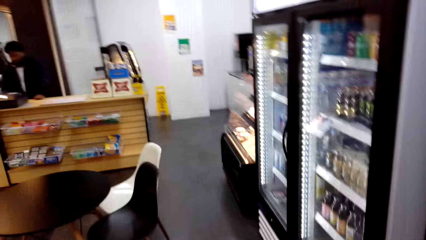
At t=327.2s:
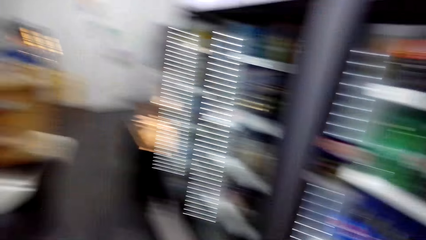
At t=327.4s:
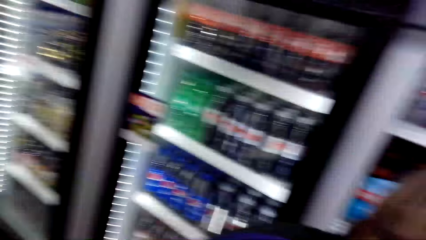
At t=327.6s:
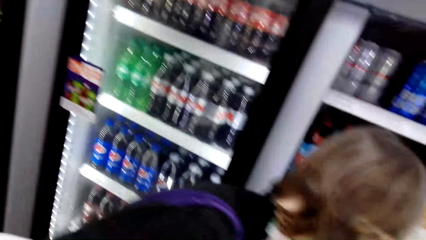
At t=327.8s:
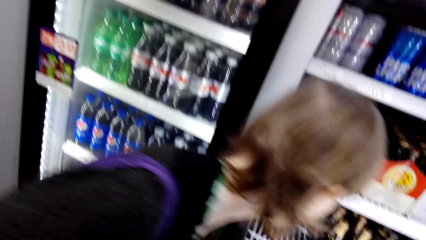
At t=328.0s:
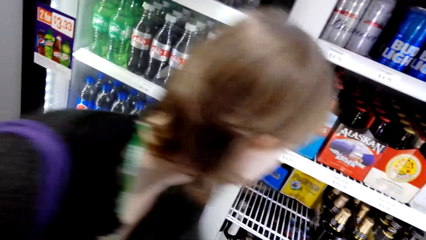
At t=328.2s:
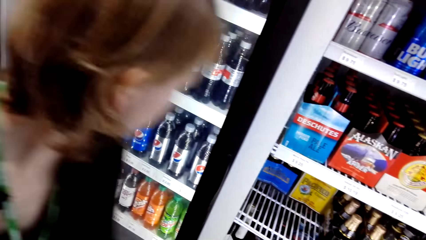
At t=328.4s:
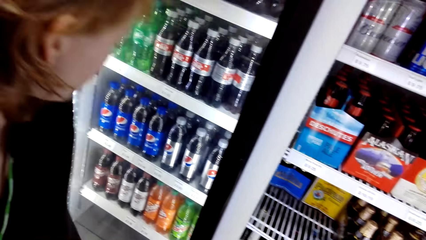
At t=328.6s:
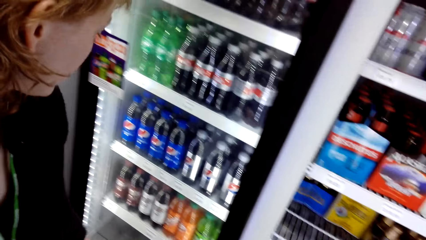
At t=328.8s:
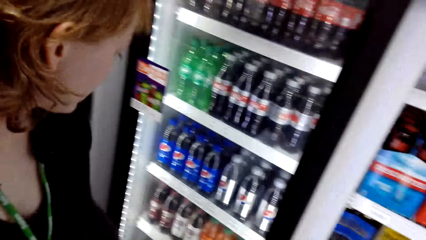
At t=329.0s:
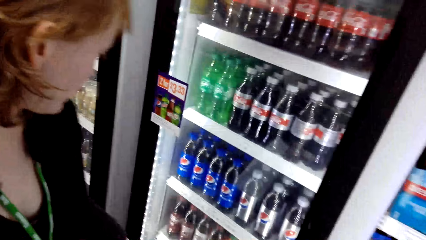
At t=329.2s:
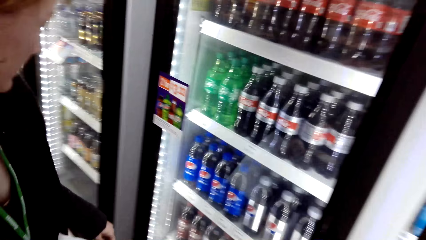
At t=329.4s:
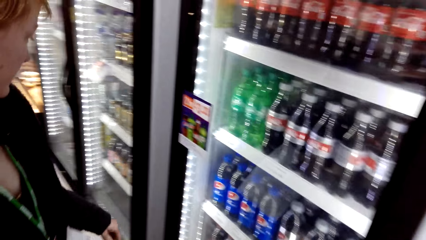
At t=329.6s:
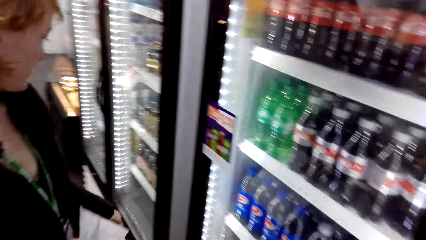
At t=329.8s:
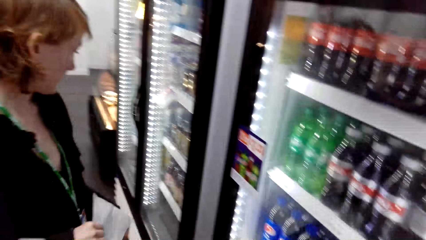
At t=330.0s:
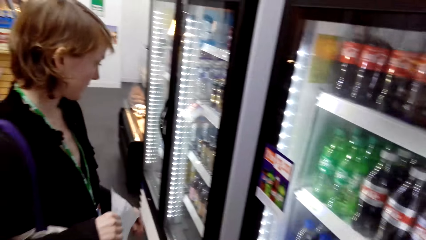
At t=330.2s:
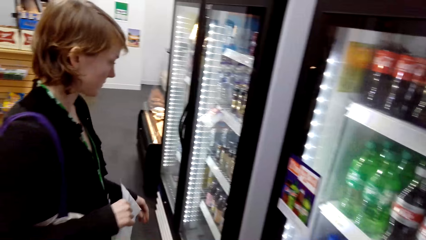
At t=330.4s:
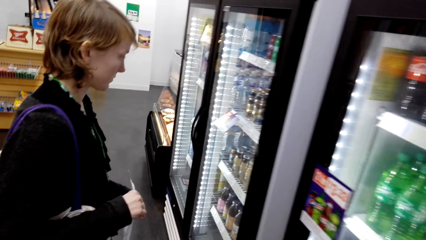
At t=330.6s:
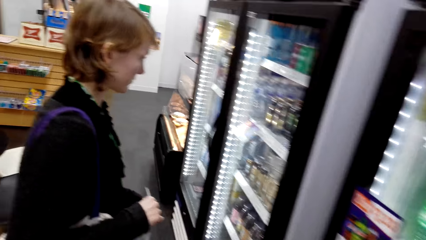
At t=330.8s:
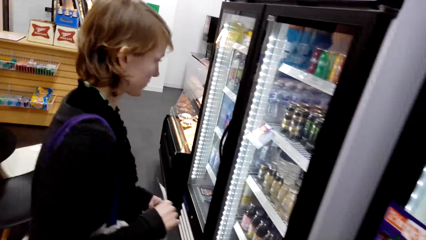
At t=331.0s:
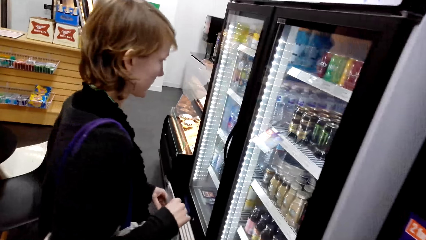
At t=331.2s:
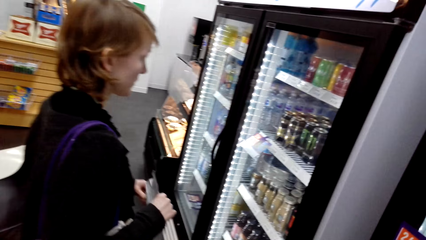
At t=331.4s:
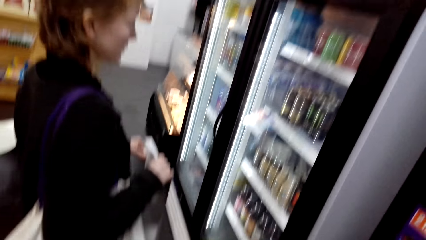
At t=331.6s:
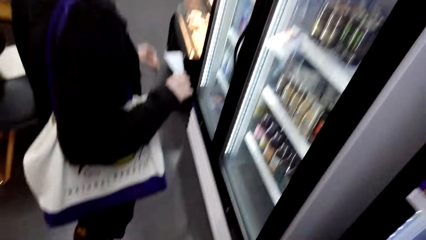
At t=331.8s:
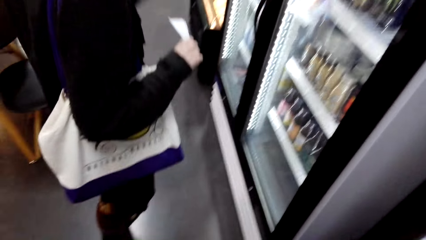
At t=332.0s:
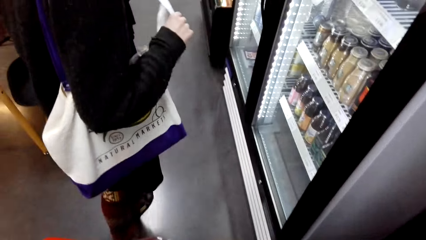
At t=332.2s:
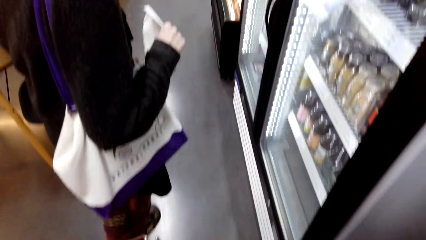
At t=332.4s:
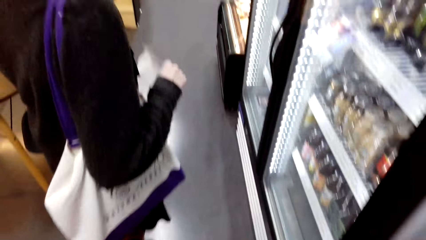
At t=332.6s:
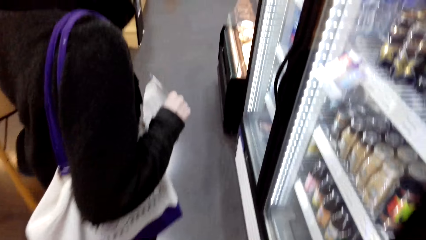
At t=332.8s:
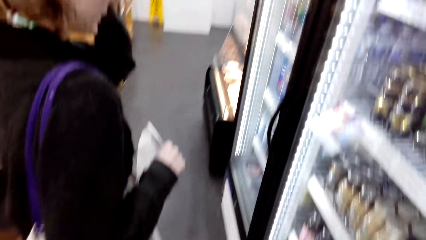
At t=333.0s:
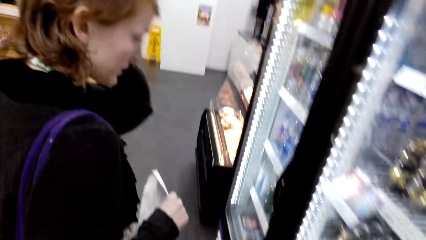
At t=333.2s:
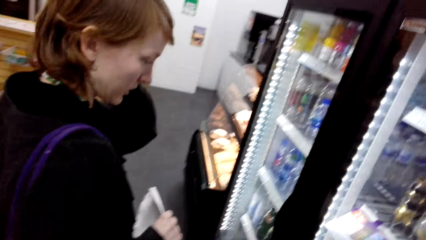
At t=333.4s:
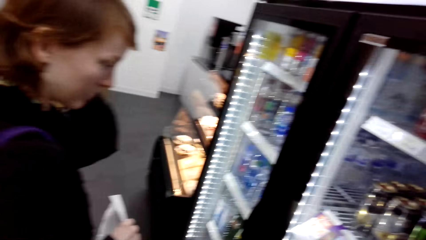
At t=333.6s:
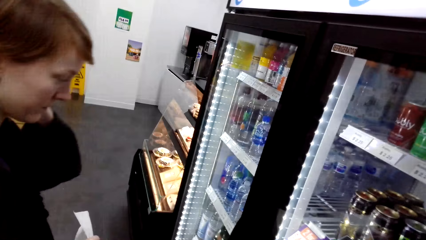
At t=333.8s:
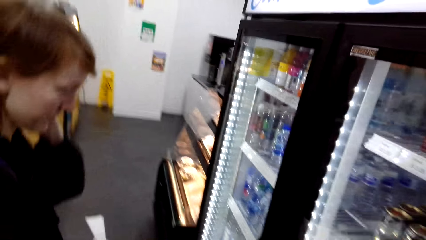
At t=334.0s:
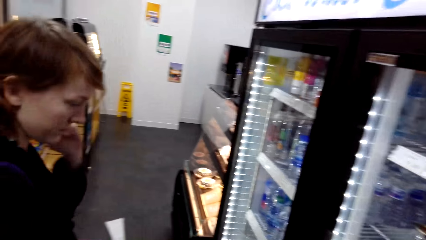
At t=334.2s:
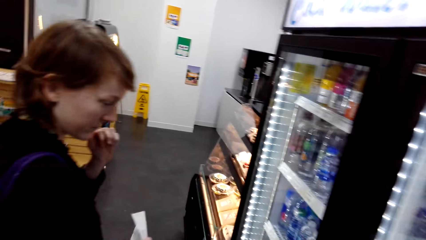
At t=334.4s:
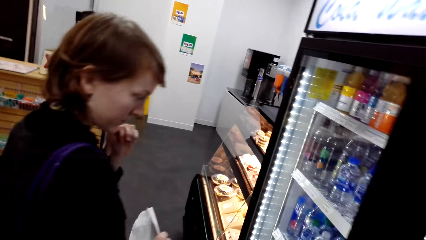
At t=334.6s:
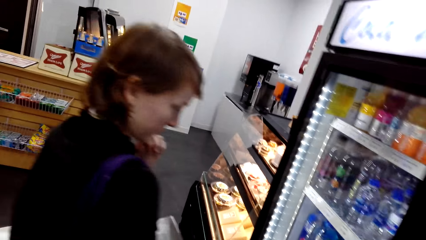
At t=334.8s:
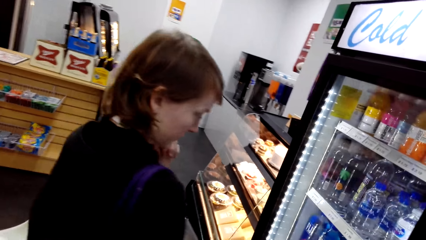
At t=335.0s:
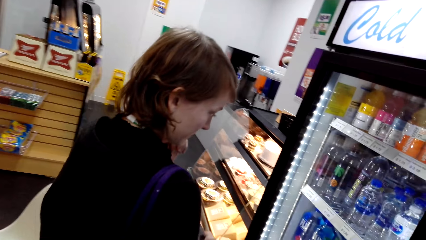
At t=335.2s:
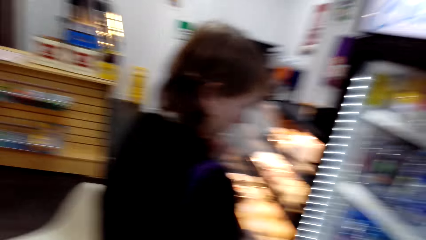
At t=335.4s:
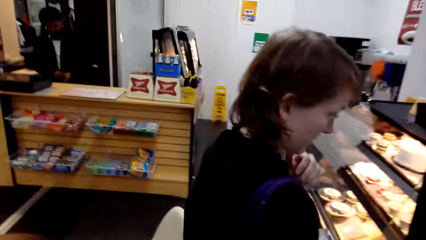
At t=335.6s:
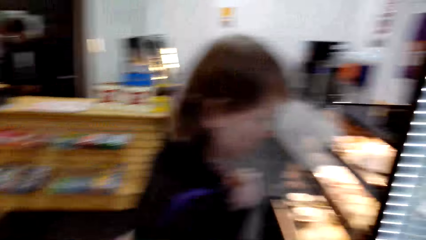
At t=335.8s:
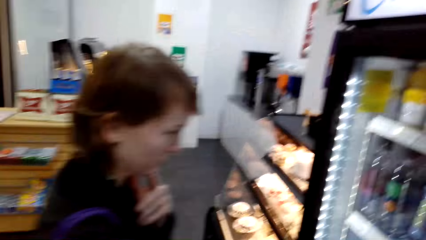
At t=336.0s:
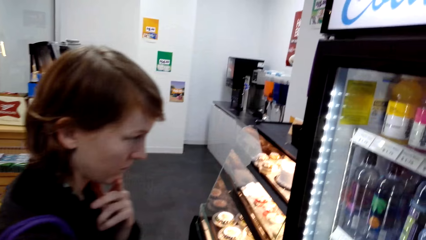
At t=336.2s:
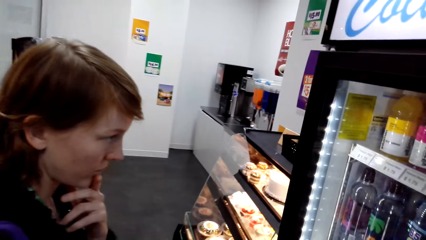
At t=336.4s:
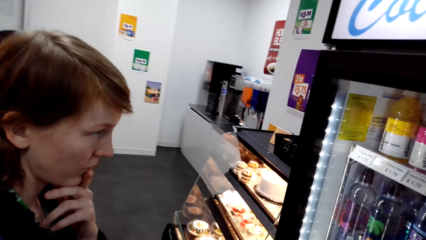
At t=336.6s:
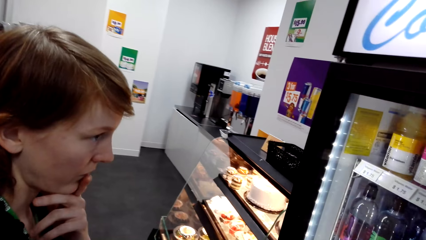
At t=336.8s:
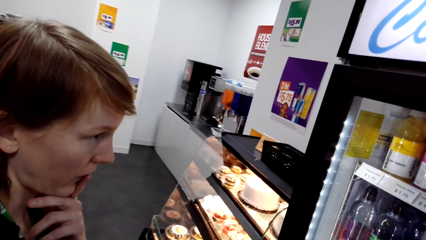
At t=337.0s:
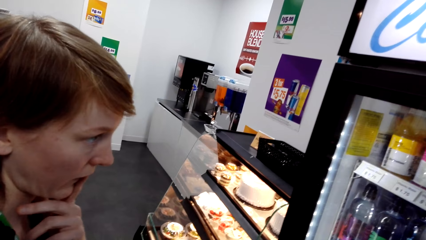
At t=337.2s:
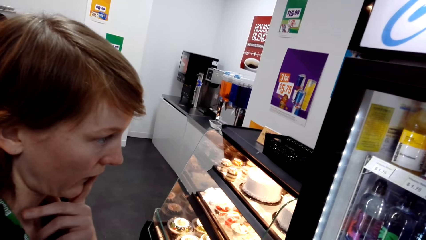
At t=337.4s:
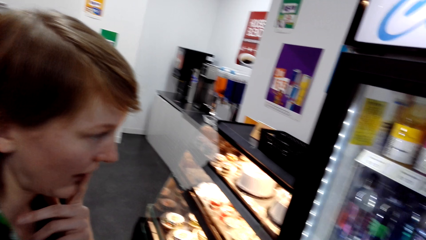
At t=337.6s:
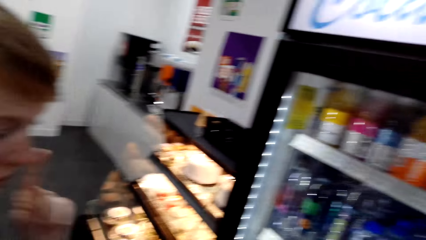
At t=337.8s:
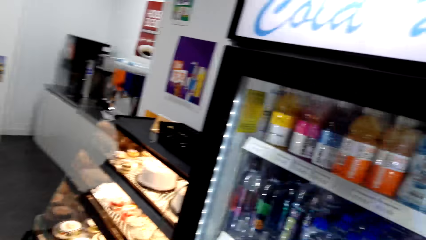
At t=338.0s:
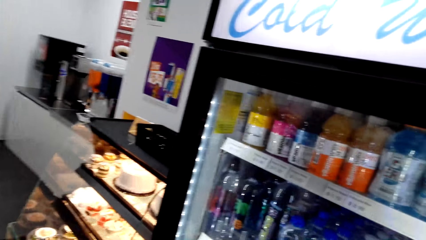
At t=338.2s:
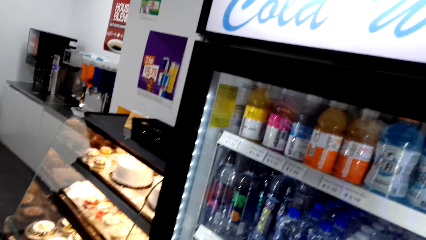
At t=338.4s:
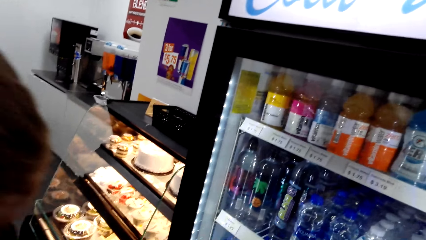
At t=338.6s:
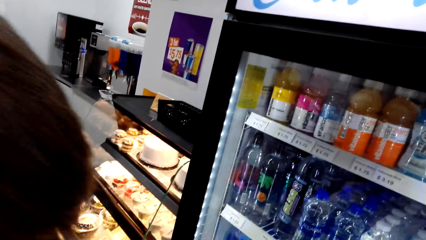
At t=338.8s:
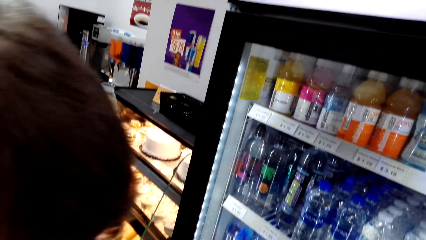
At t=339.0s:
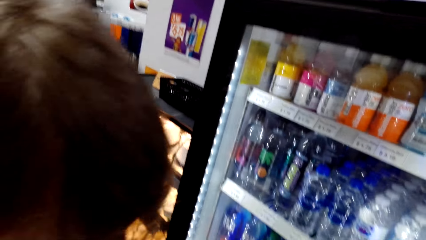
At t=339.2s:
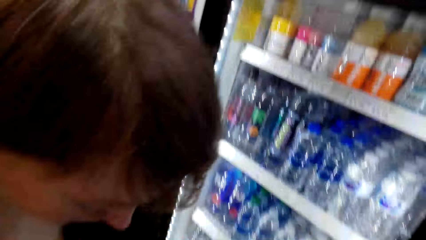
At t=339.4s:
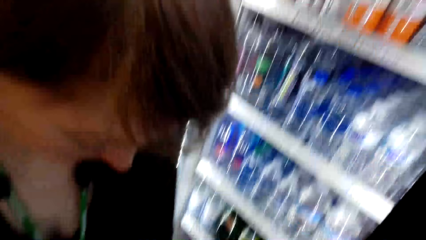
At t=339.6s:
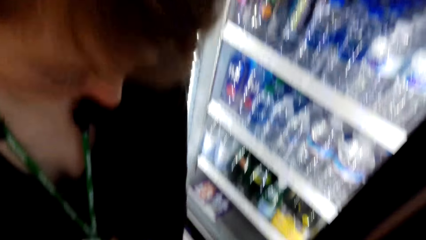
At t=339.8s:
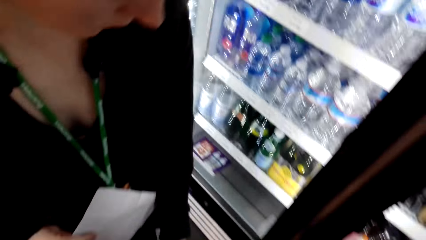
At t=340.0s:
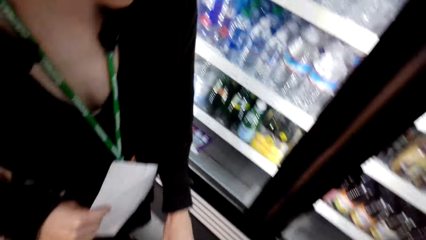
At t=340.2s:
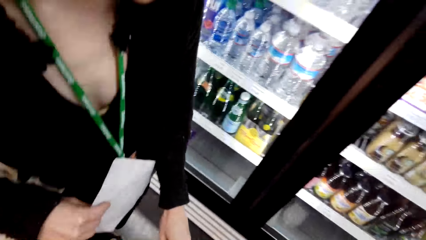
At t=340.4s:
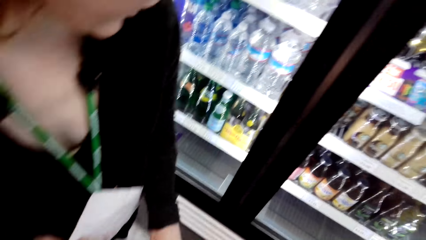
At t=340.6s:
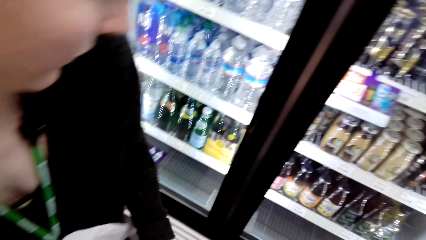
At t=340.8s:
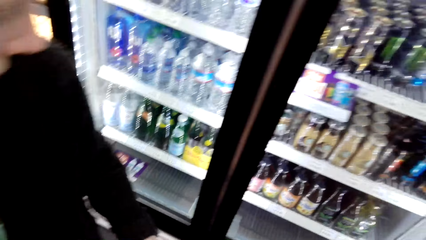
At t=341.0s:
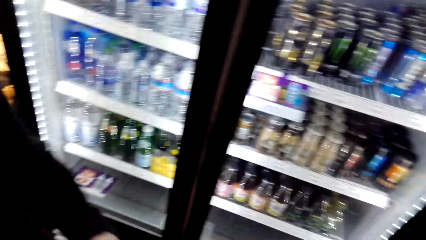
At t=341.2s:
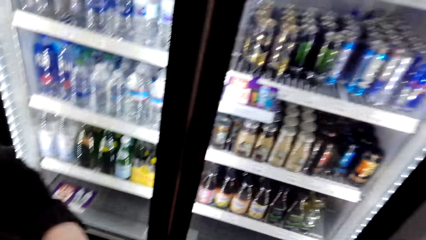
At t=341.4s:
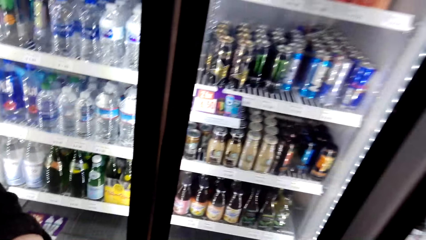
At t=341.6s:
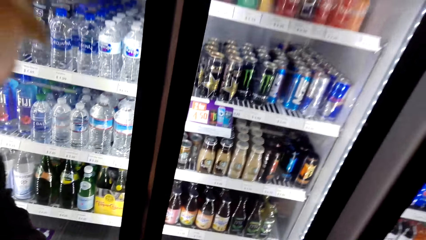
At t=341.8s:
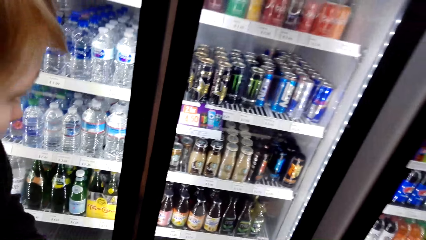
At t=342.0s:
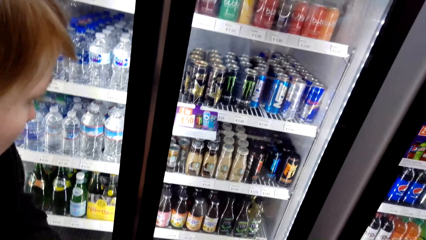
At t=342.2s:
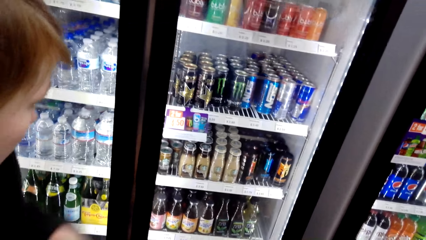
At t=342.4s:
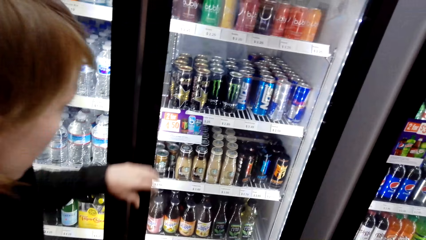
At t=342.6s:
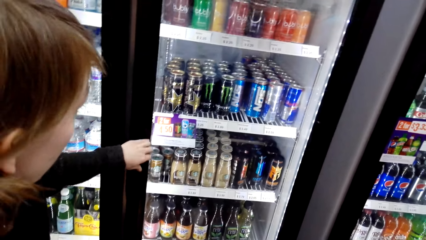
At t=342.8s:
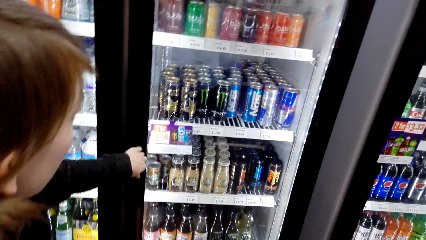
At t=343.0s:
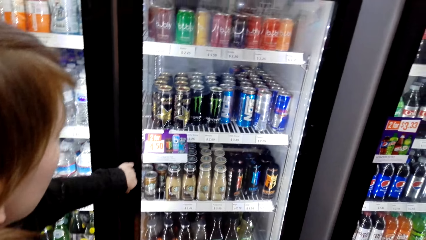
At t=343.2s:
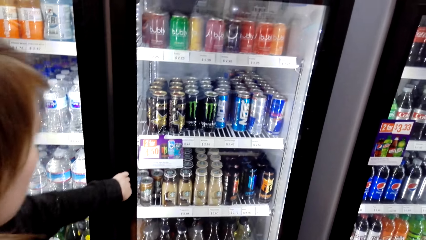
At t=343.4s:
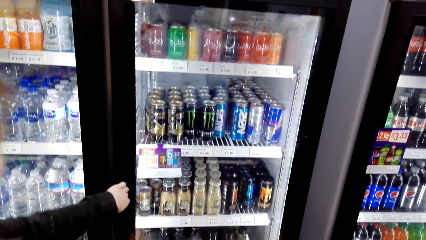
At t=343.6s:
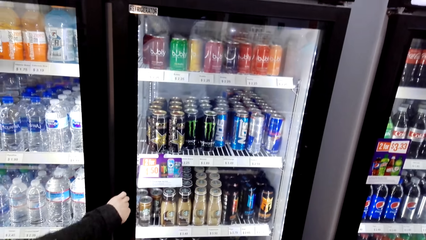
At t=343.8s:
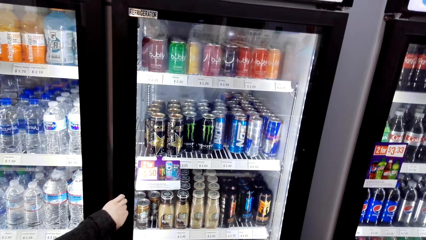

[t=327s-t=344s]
The camera wearer looks around. A lady holds the paper and walks around. The camera wearer looks around.
